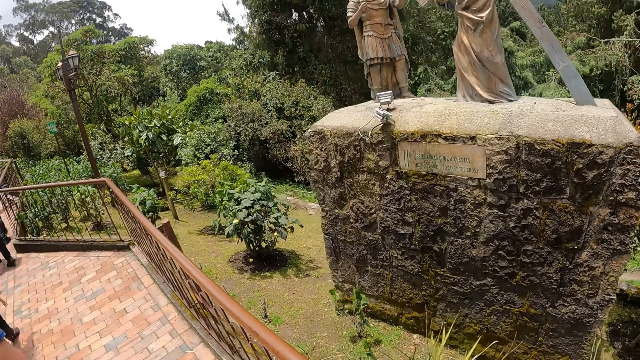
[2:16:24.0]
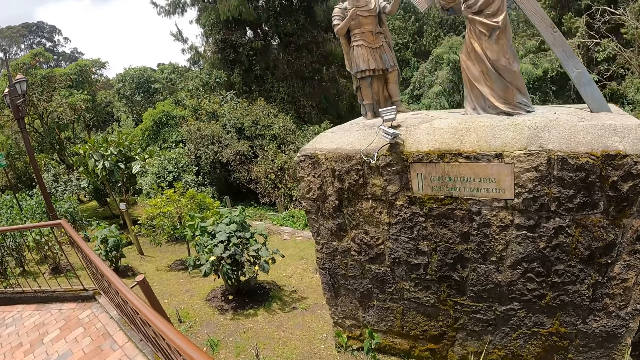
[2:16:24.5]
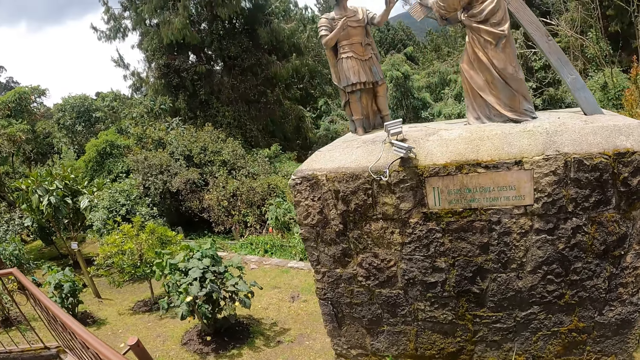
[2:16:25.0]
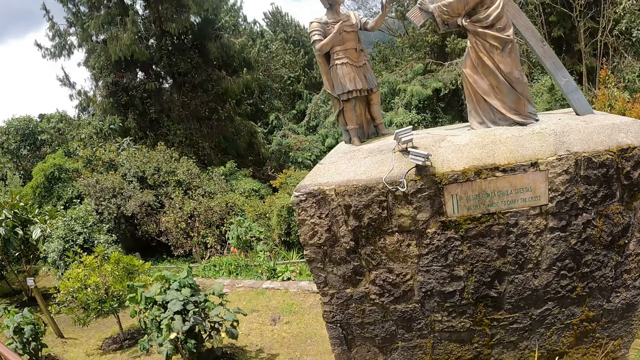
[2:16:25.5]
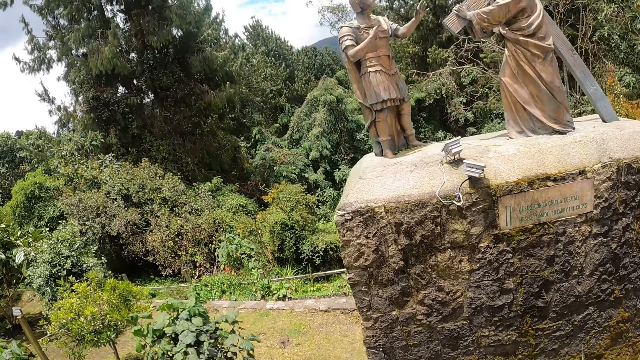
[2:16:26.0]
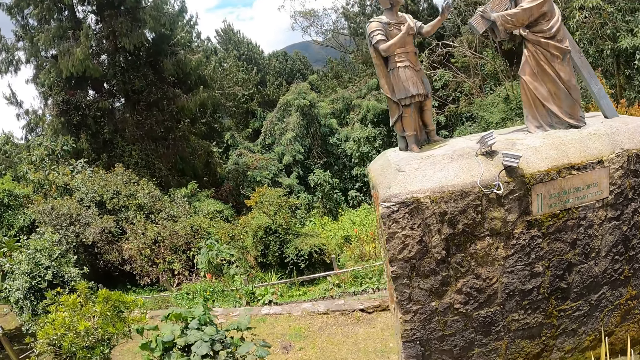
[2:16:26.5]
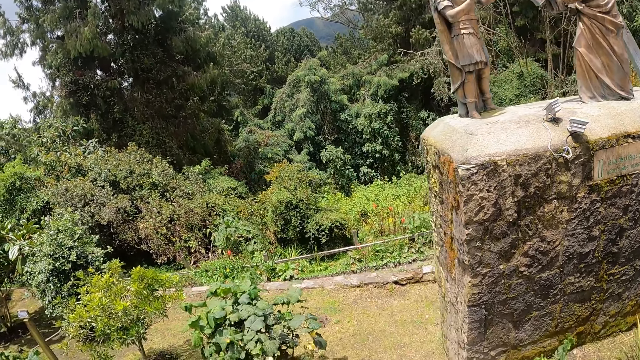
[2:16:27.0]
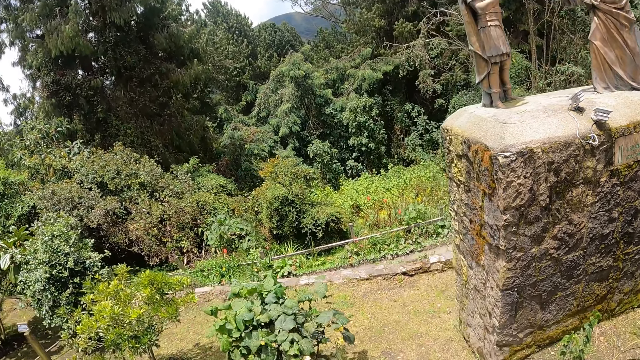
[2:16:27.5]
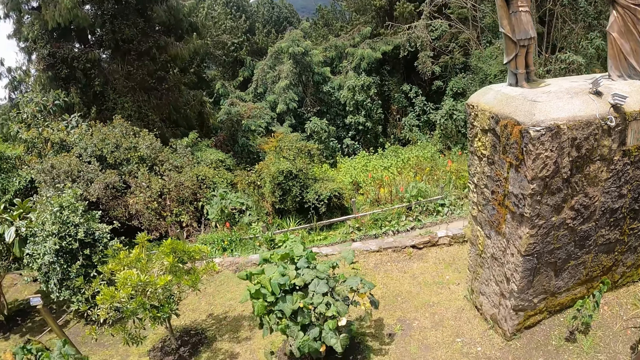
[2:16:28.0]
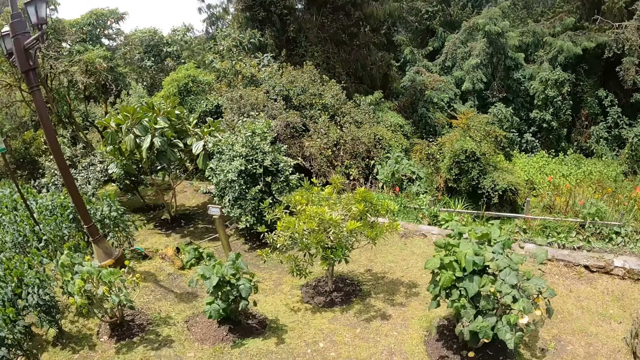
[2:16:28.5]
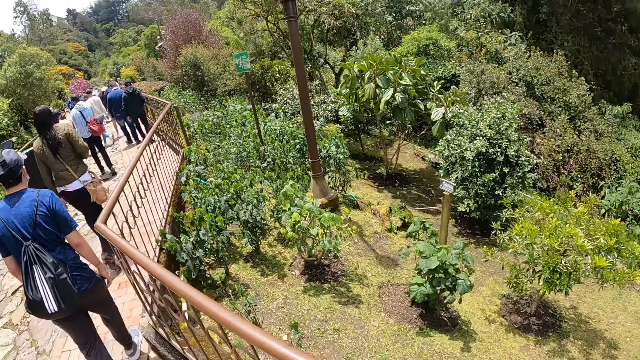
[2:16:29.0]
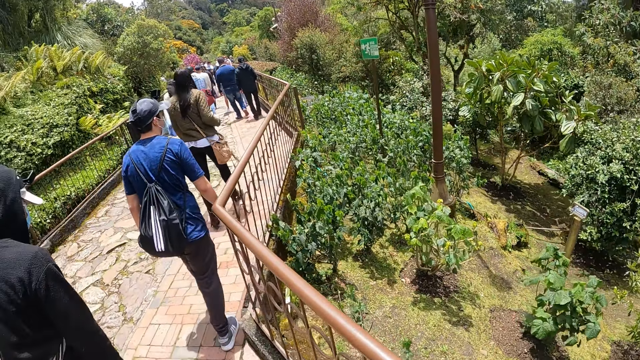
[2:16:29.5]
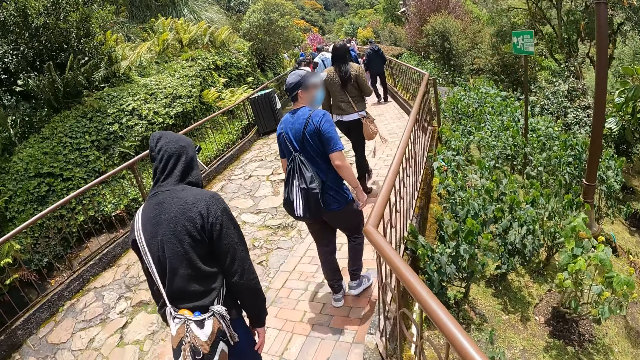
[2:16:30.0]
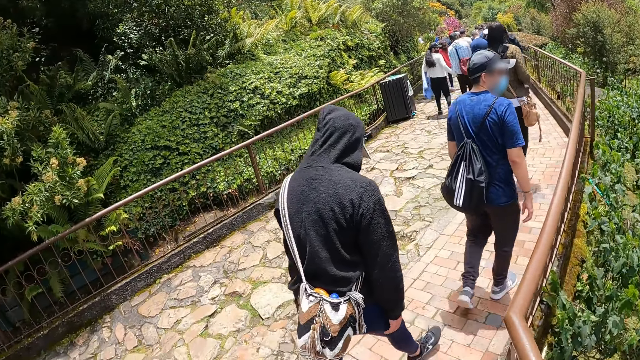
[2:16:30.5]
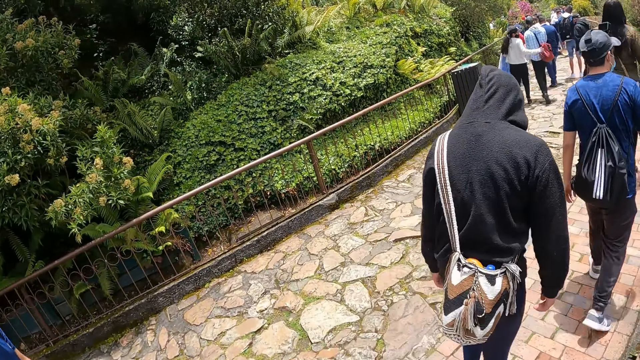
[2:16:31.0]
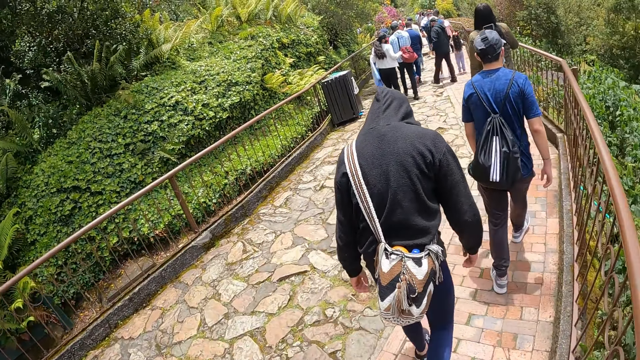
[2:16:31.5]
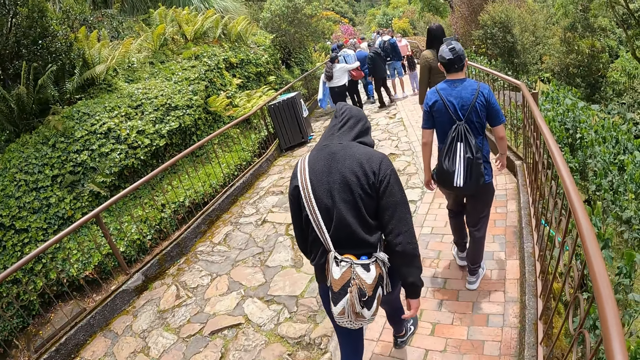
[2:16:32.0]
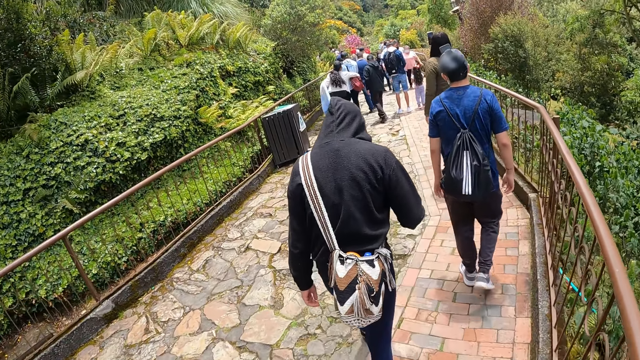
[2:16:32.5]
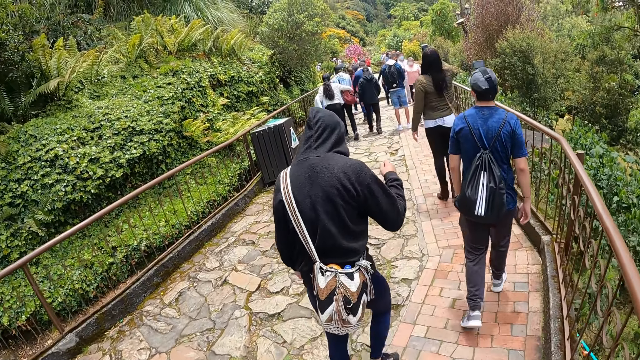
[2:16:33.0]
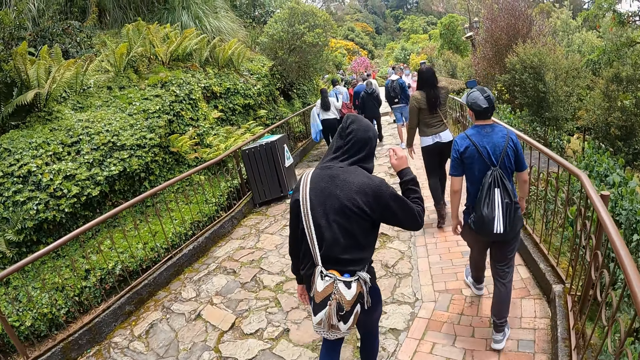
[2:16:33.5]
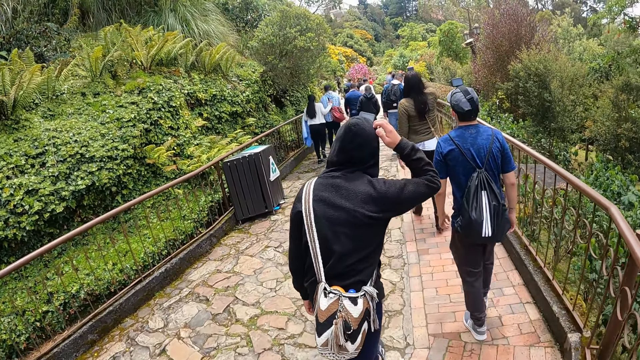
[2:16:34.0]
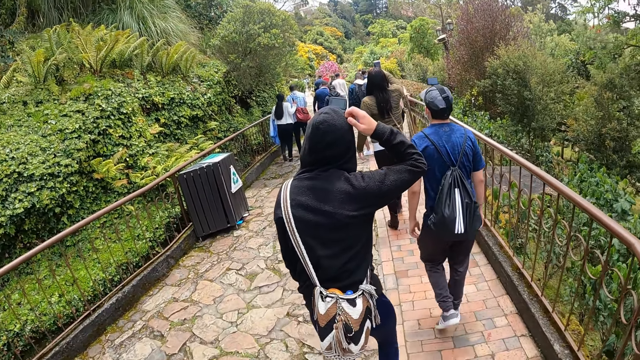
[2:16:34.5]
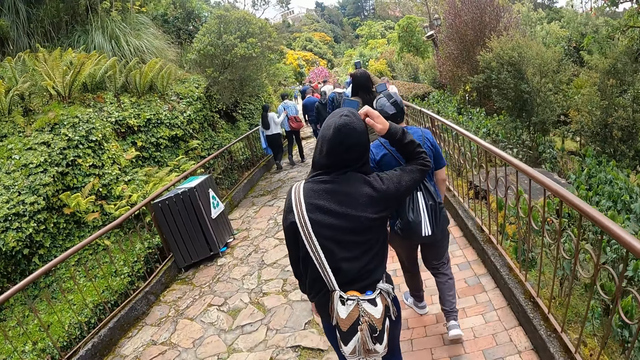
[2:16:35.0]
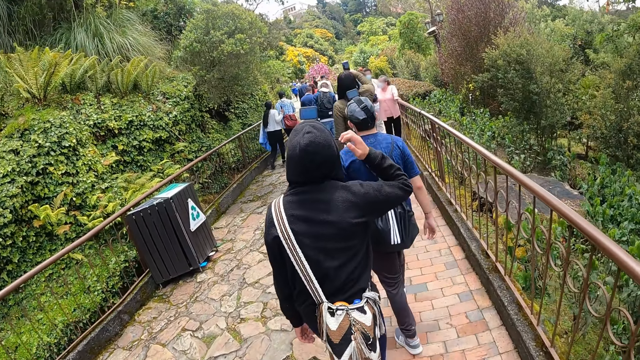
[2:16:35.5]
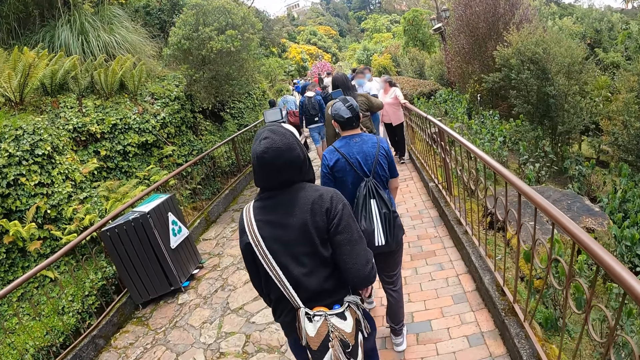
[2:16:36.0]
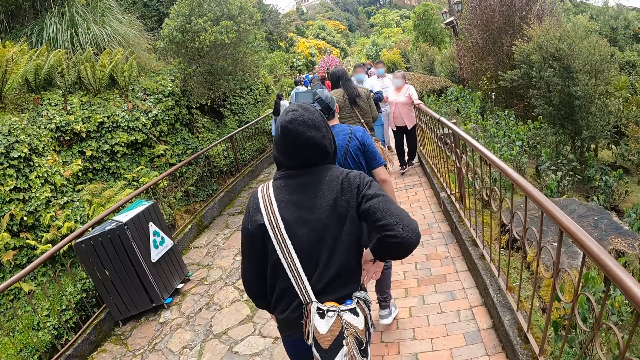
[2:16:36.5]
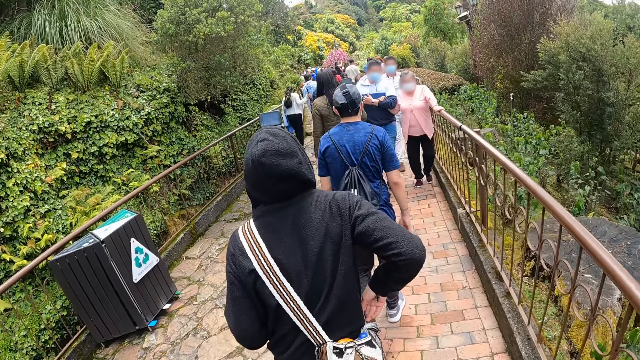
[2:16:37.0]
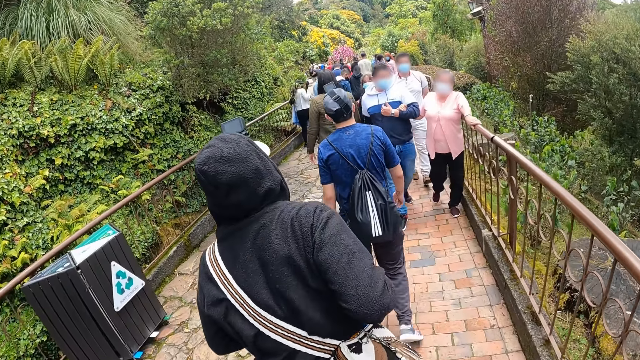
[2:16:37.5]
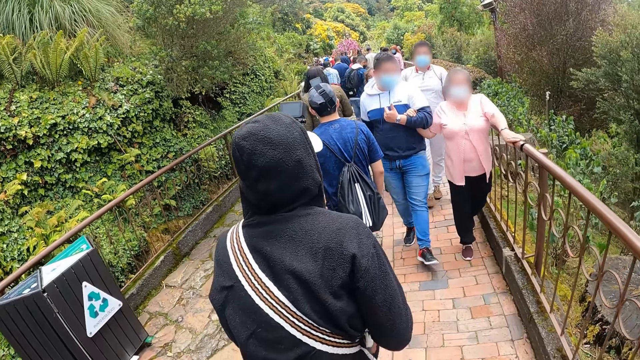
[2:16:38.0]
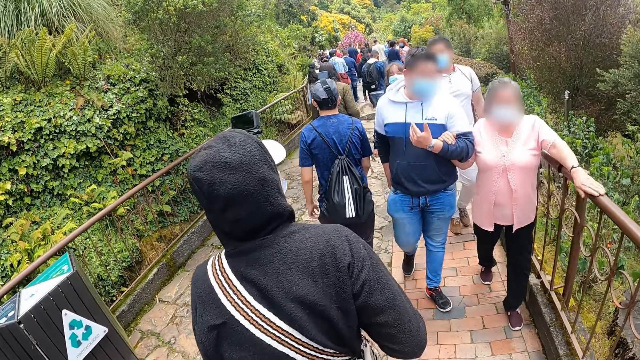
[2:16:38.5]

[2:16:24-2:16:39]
The camera wearer looks around. A man walks around. Another man walks around. The other man scratches his head with his right hand. The other man walks around and pulls a bag with his right hand.

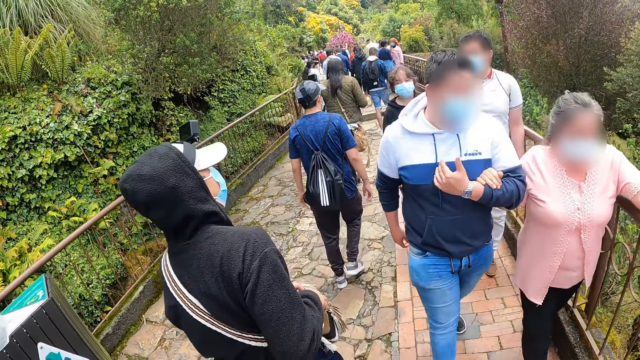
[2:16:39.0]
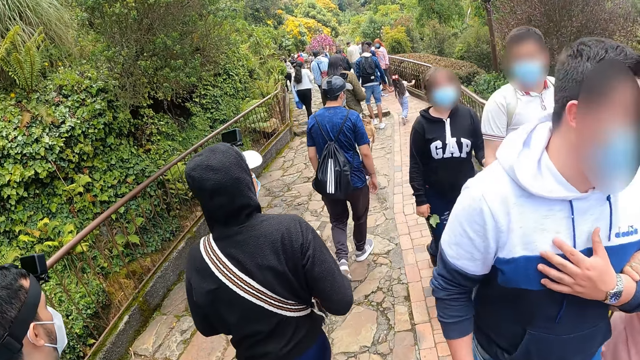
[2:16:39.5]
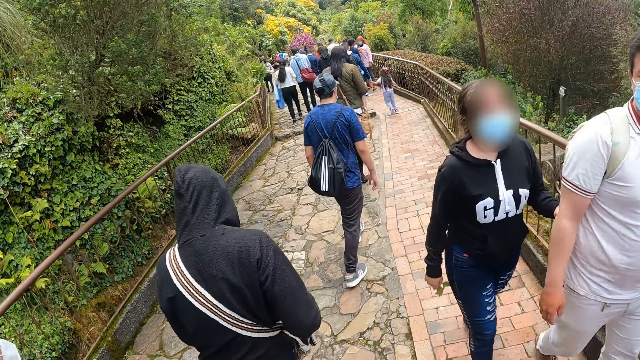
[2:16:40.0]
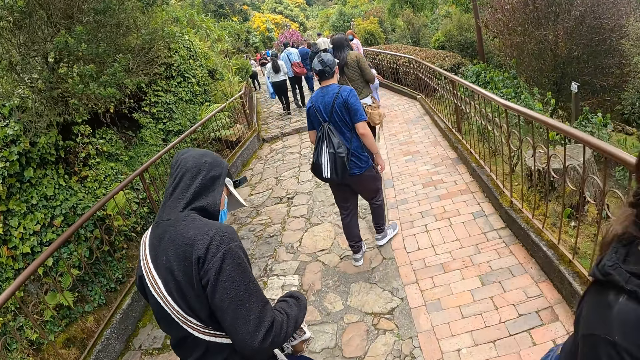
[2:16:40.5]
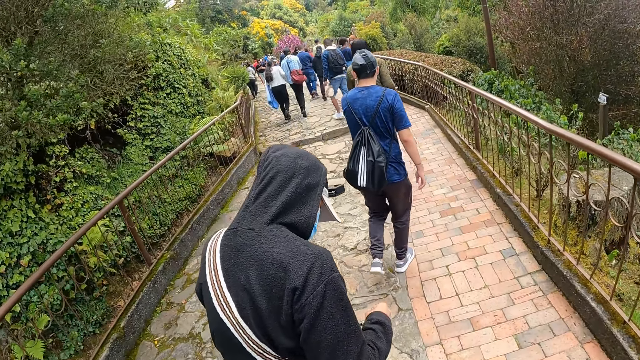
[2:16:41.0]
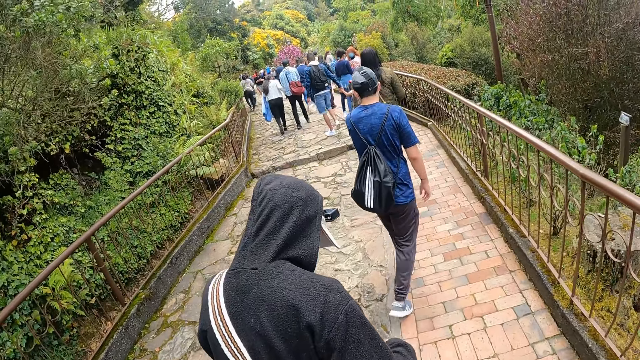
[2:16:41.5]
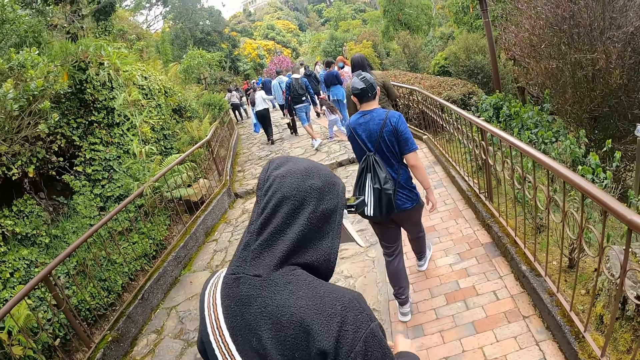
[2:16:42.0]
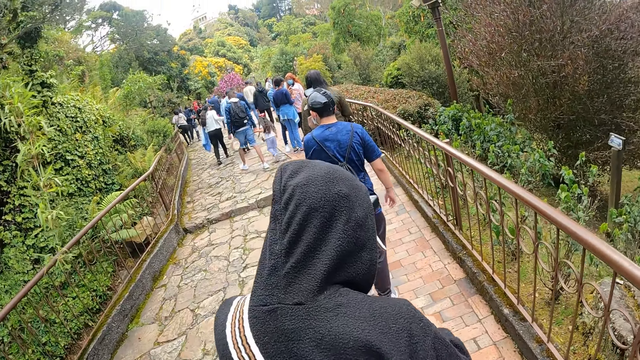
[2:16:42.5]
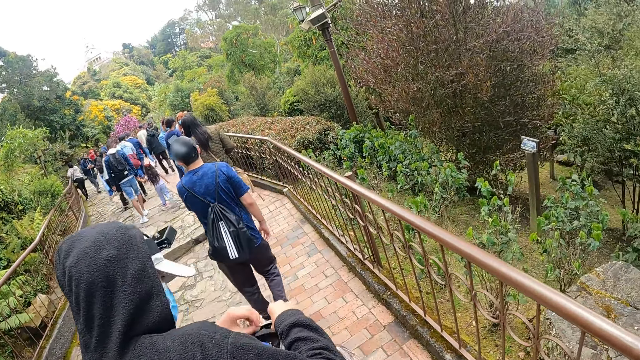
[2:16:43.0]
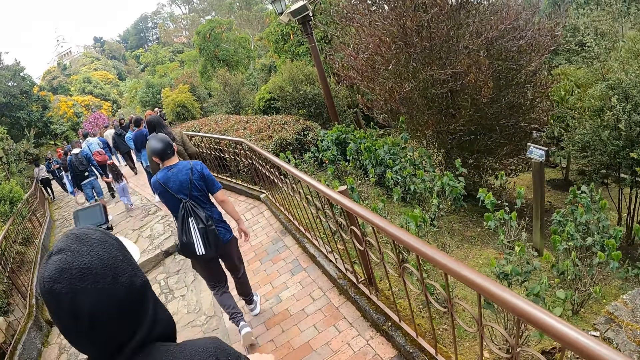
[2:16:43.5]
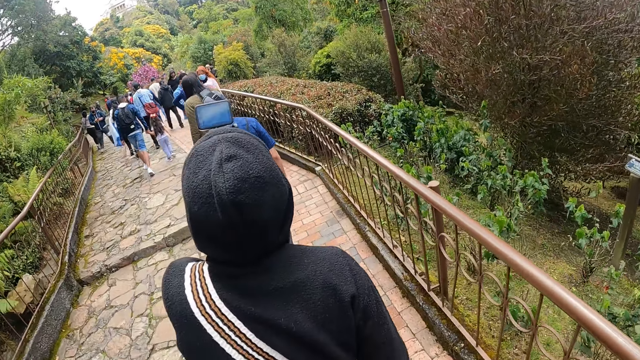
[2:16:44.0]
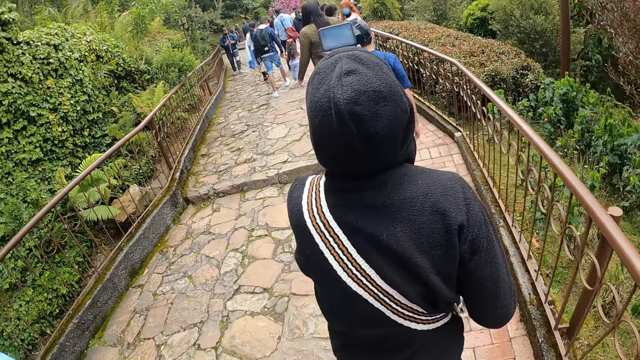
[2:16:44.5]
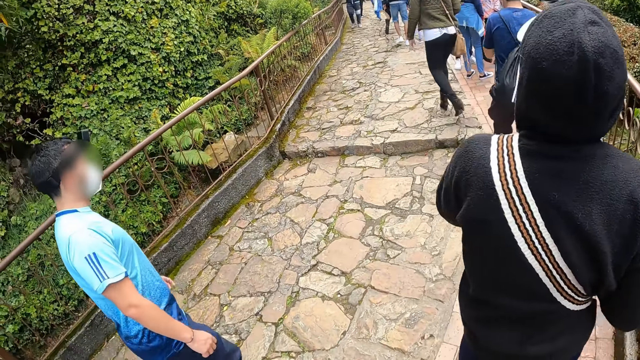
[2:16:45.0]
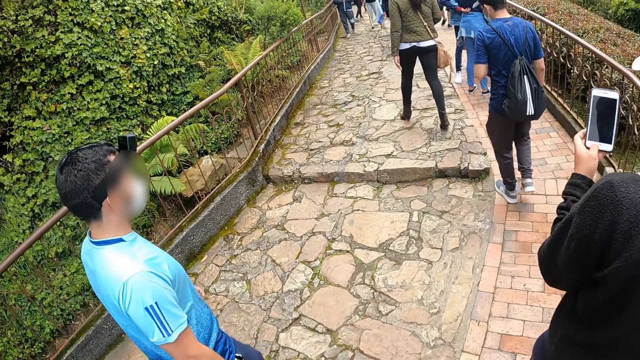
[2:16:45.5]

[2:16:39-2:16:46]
A man walks around. Another man loosens the string of the bag with his hands. The other man walks around and holds a phone with his left hand.
